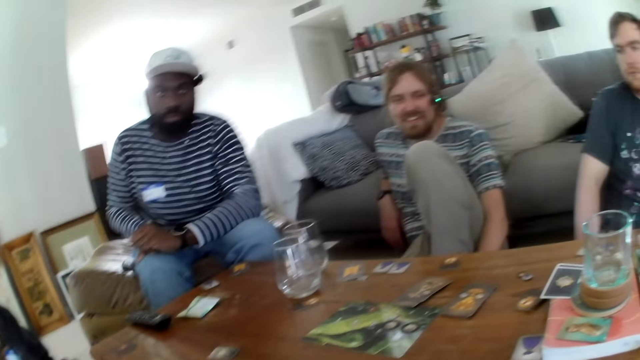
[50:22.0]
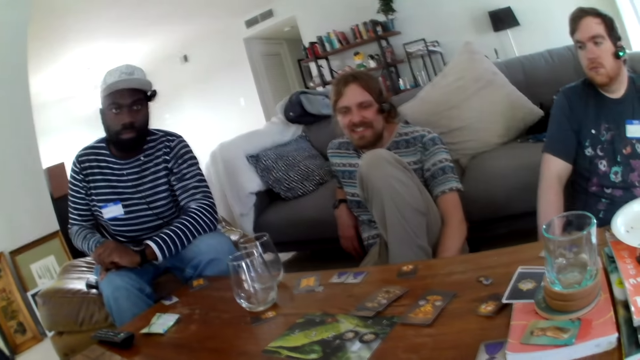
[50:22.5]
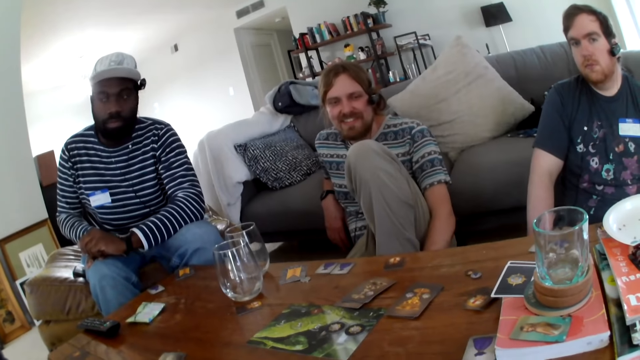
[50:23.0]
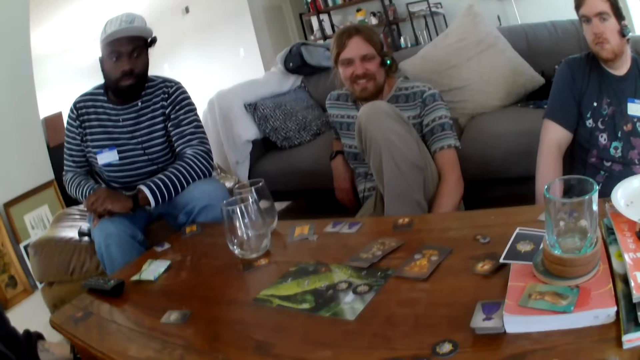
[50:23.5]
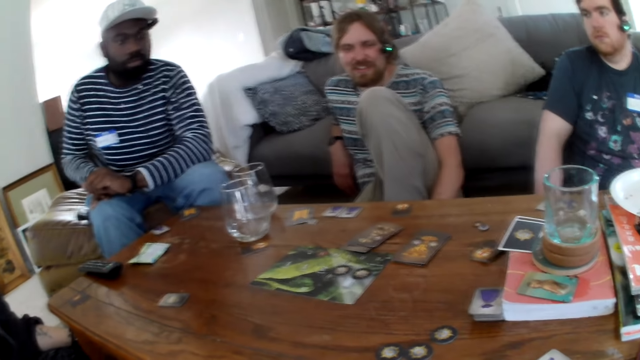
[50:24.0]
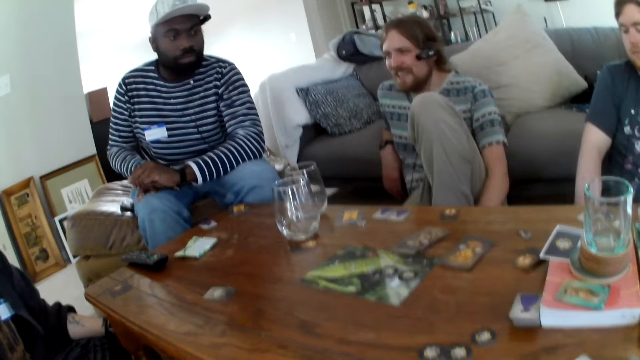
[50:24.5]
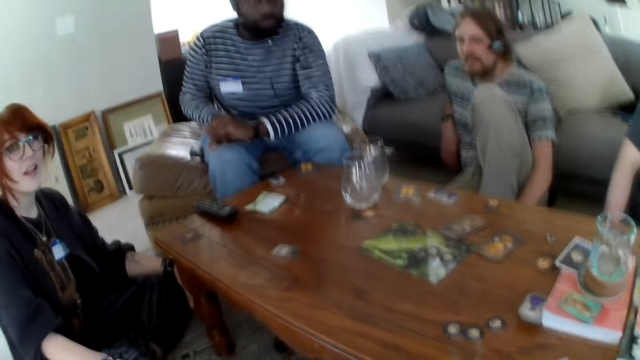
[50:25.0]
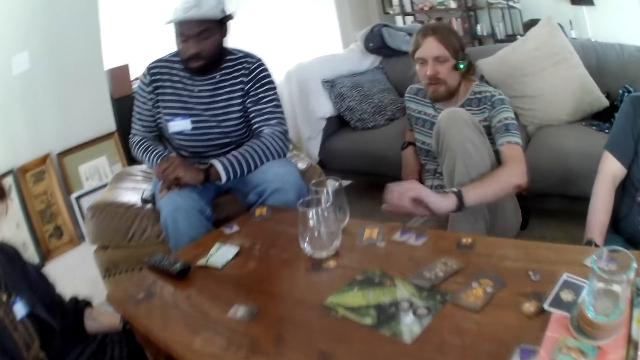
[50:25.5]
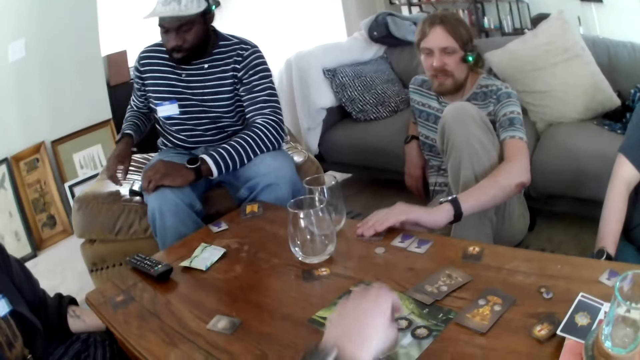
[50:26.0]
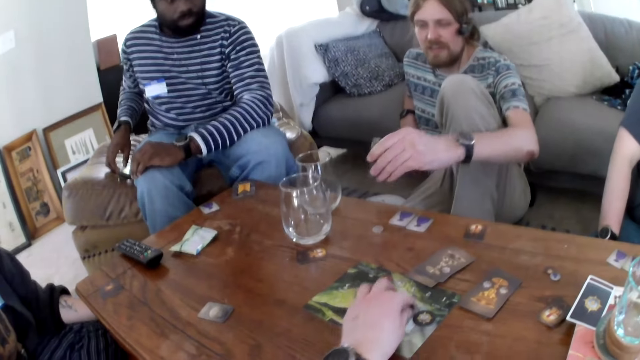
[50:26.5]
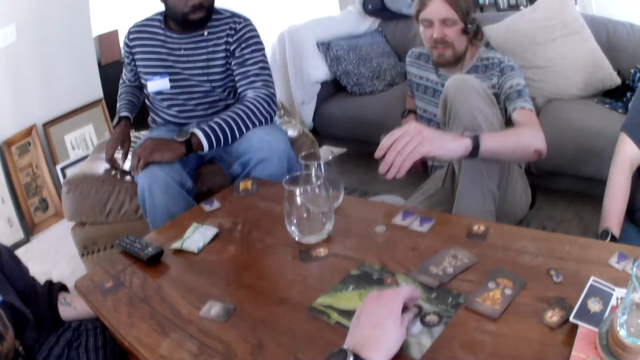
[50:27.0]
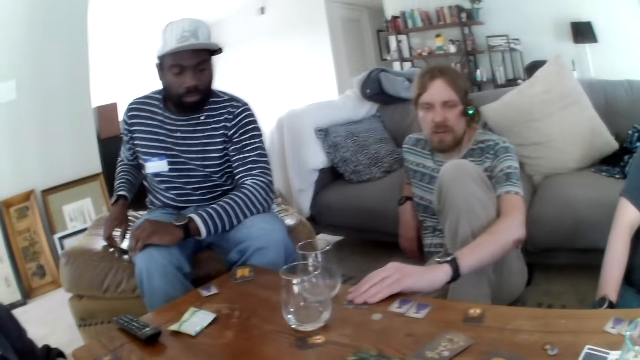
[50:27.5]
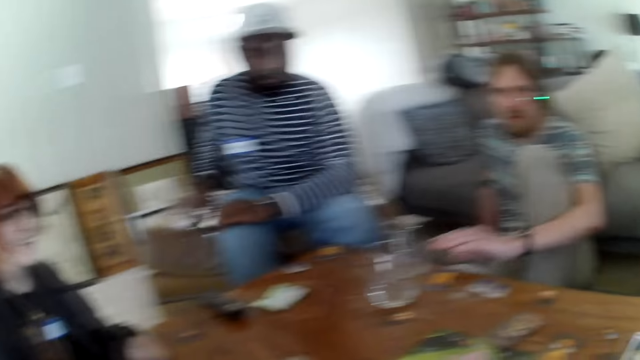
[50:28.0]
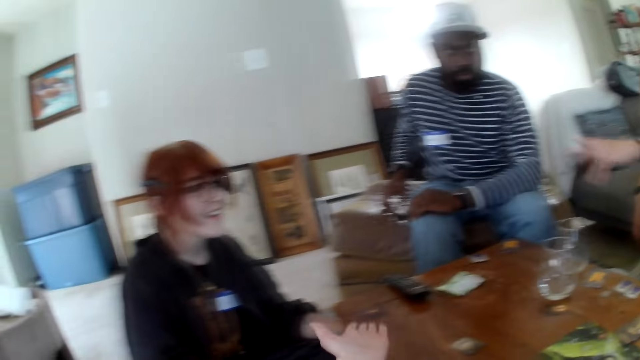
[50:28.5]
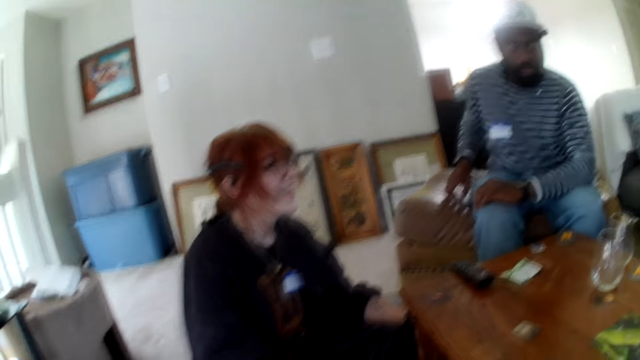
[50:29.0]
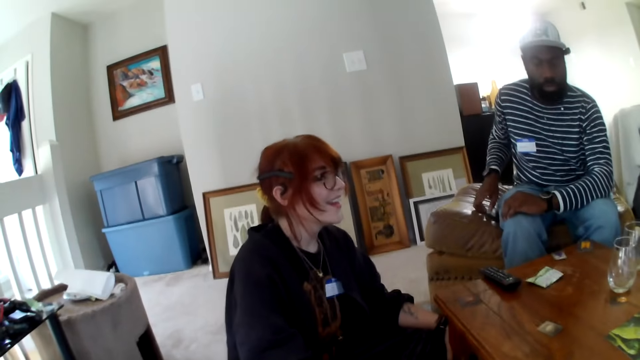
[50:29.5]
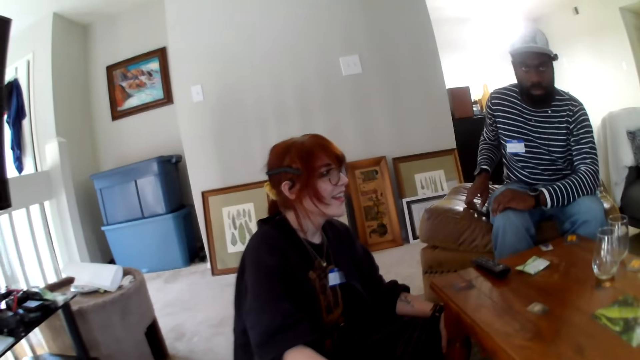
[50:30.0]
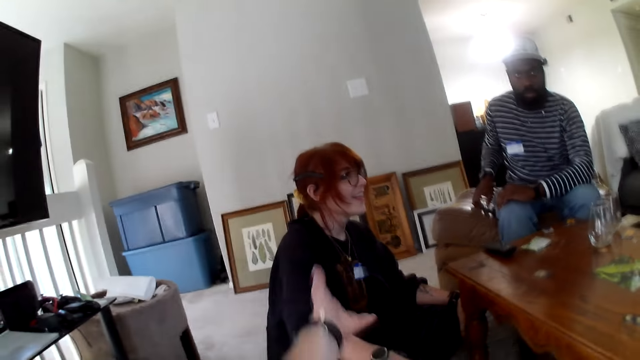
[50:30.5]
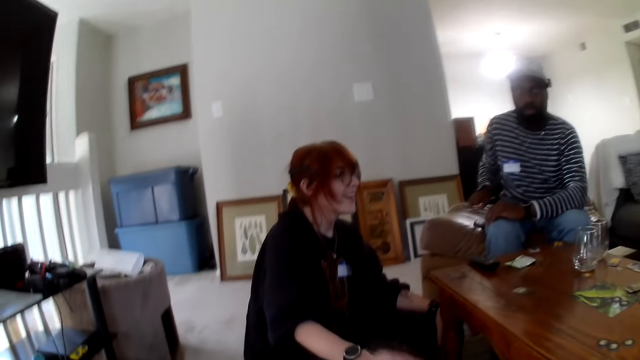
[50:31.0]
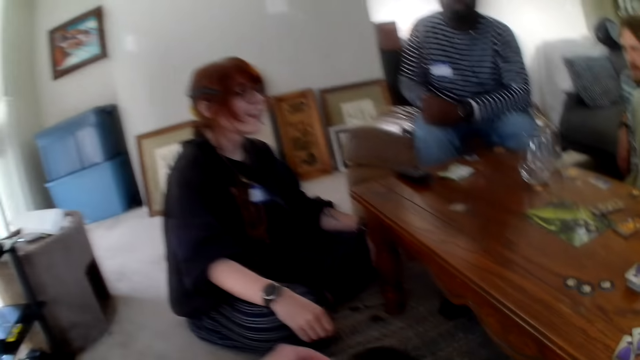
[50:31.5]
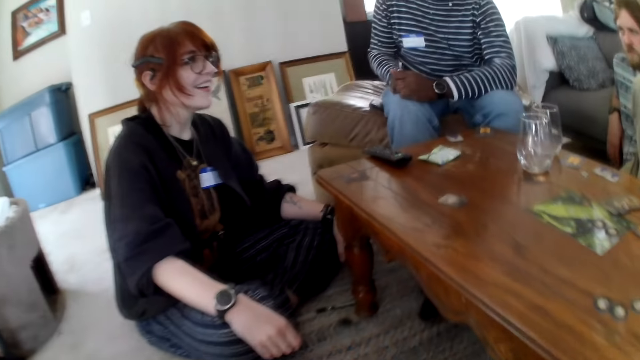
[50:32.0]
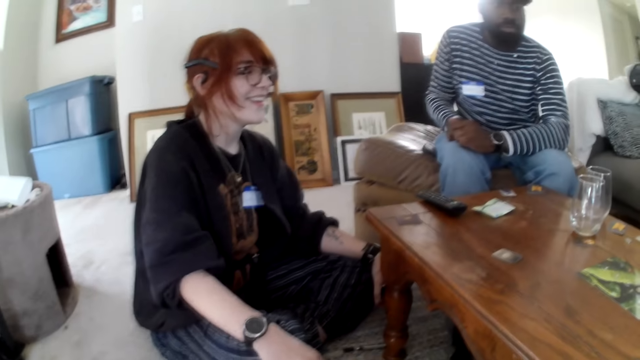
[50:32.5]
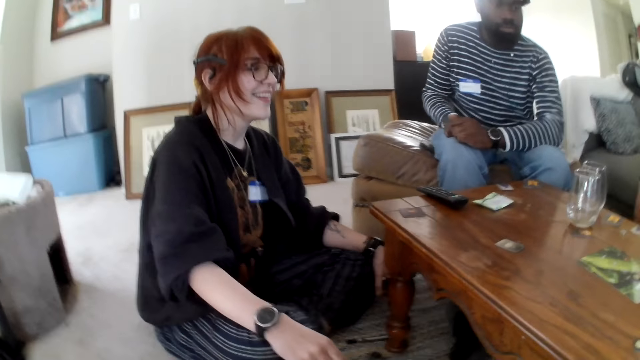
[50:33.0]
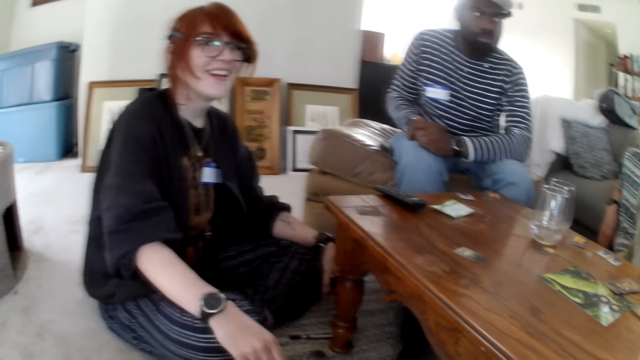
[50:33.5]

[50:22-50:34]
The camera wearer picks a card. A person picks a card. The camera wearer raises hands.

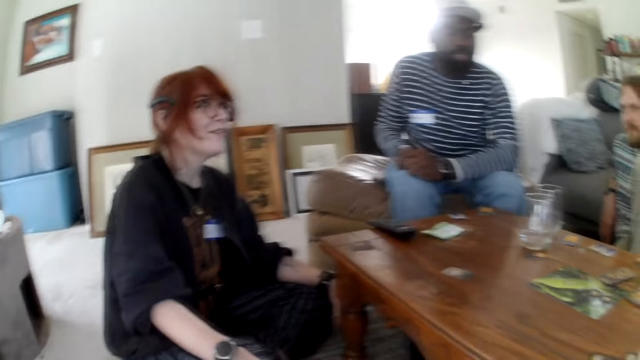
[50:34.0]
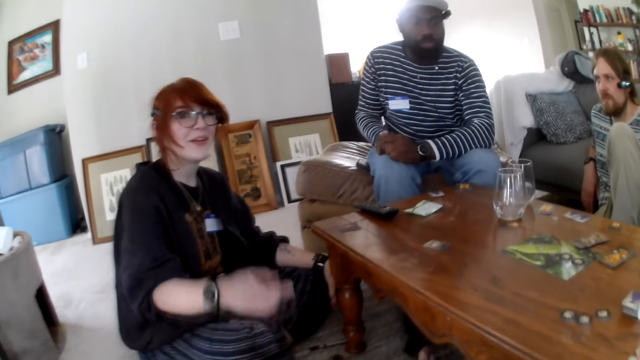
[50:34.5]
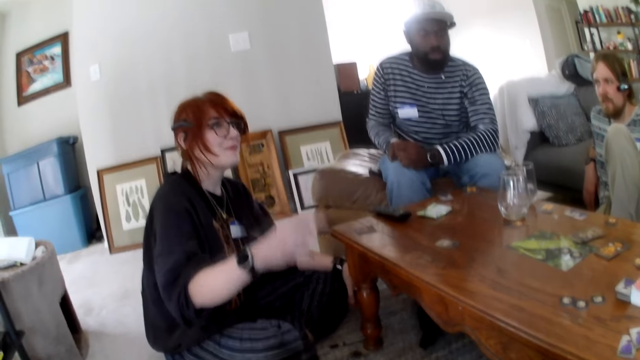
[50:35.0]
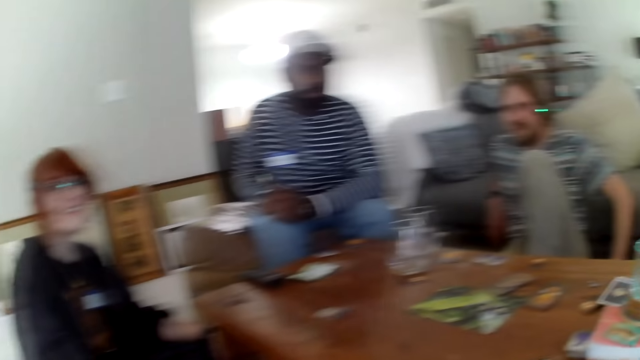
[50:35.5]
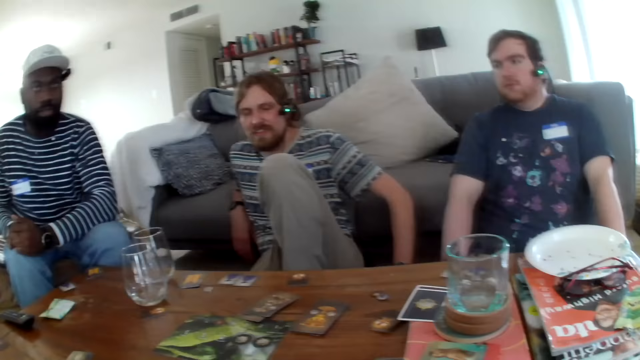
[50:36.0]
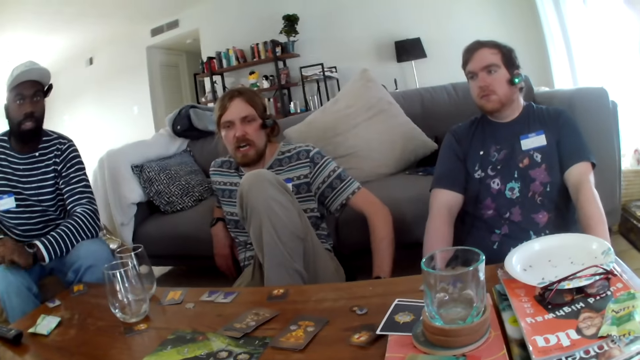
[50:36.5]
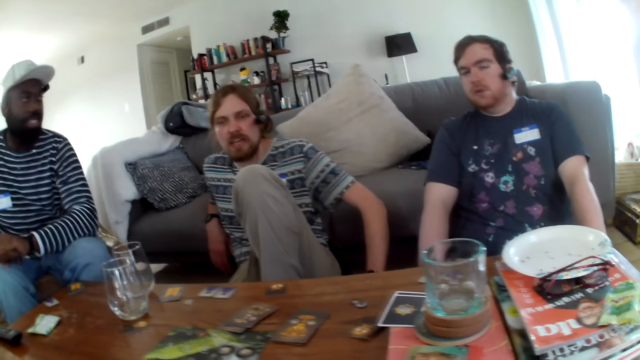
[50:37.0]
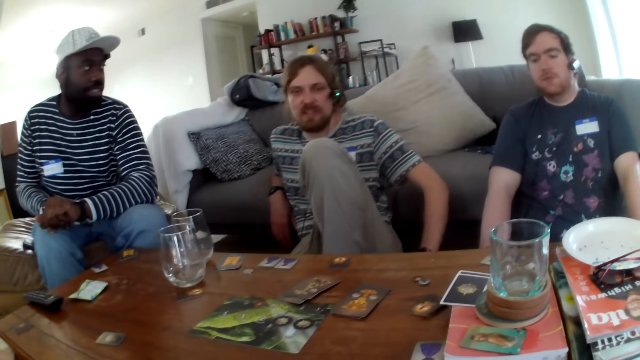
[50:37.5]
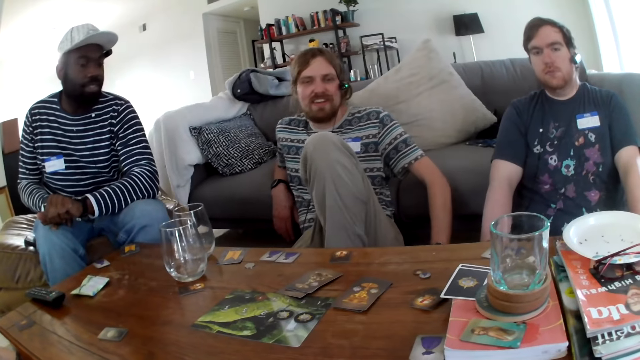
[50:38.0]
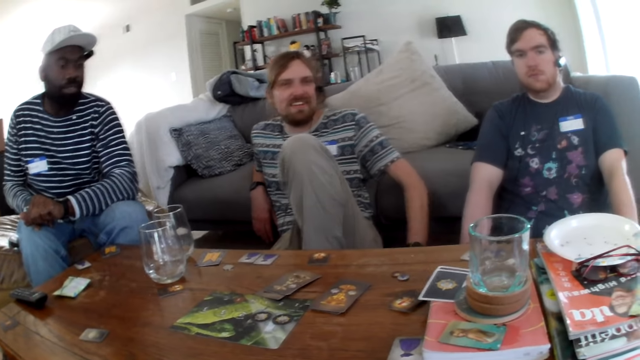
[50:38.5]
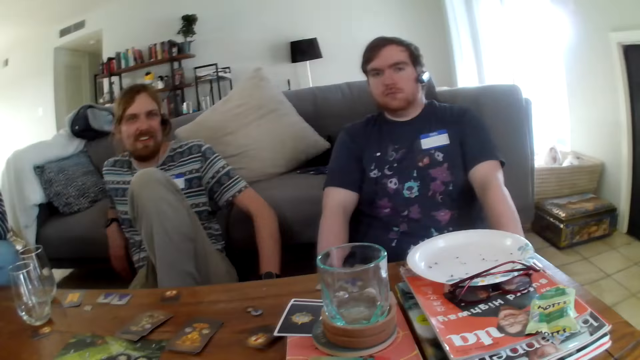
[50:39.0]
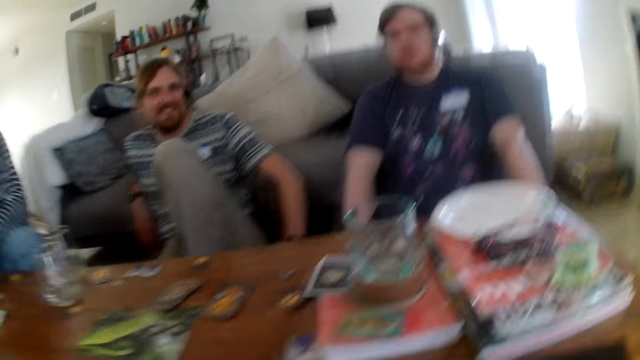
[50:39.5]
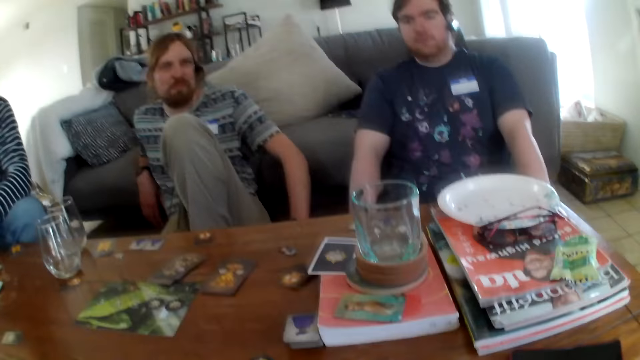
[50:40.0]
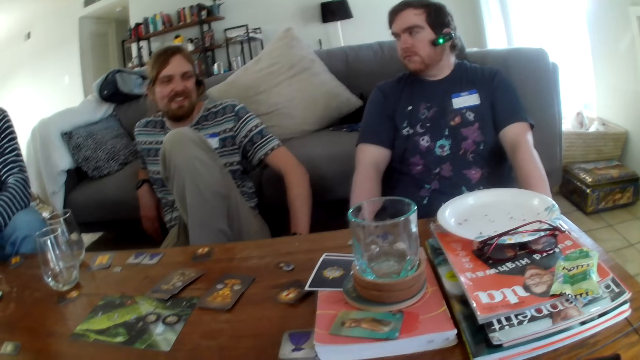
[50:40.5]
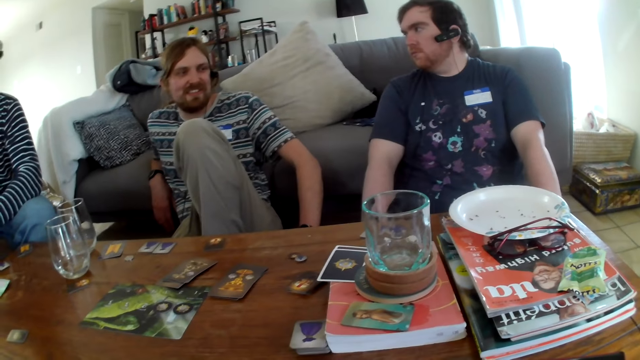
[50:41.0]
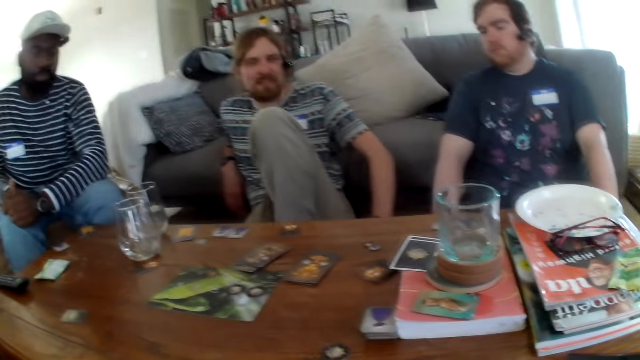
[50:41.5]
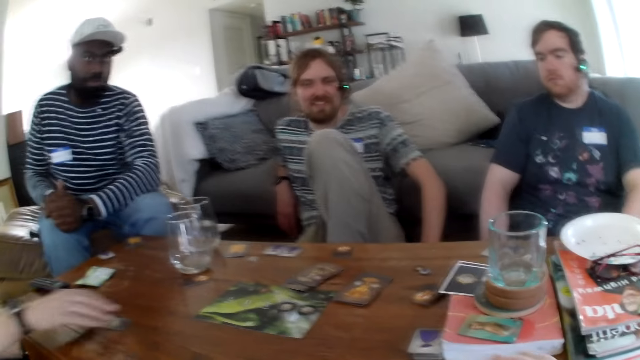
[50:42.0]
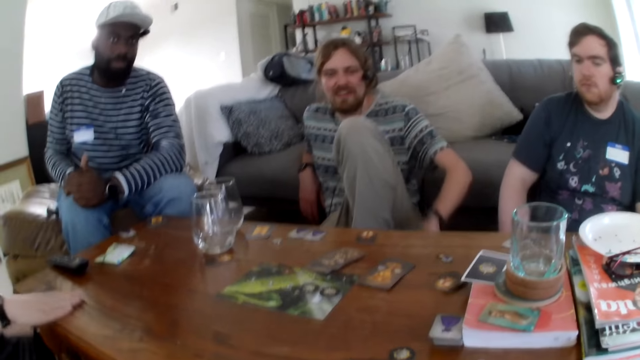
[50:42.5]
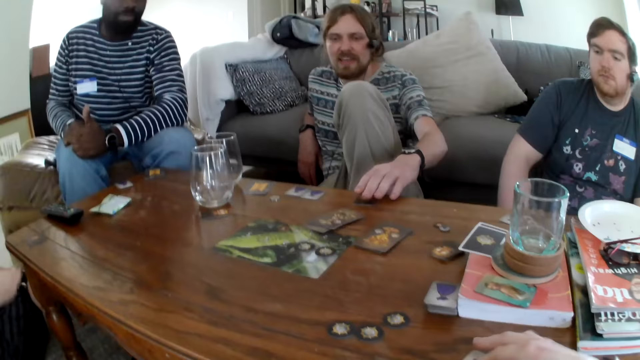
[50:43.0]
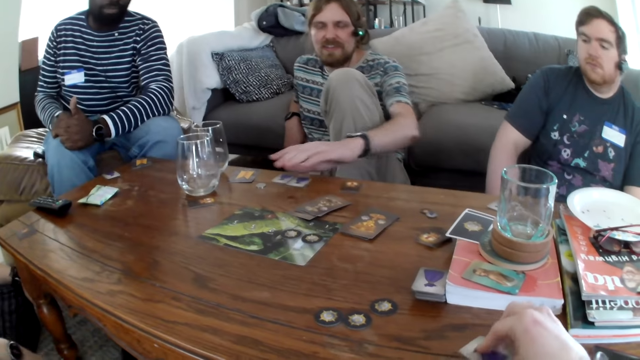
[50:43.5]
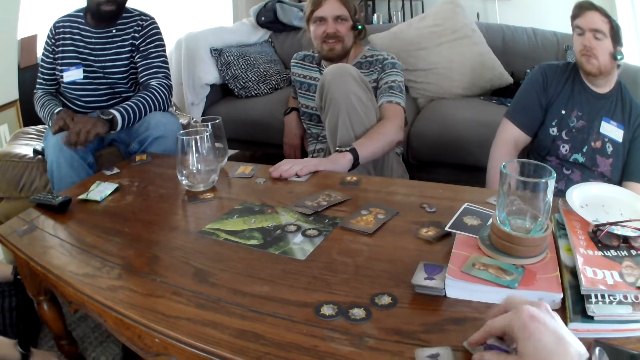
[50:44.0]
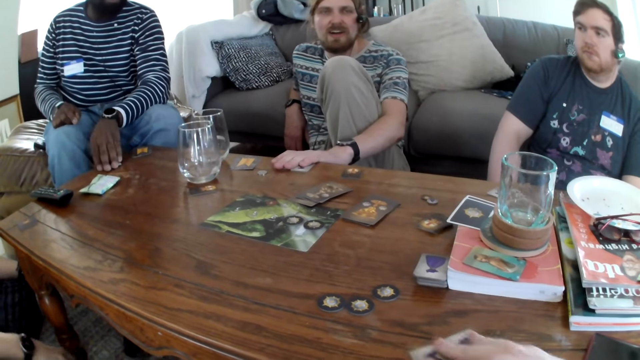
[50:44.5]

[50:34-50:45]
A person raises a hand. The person picks a card.
